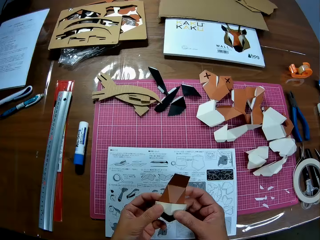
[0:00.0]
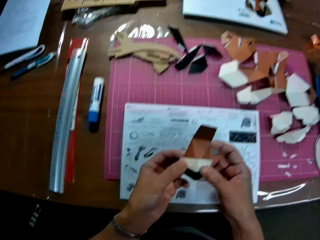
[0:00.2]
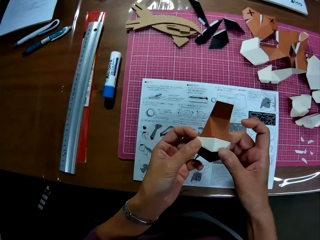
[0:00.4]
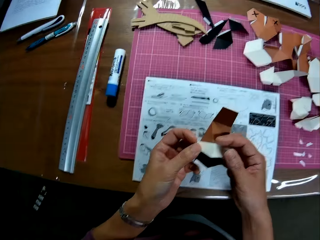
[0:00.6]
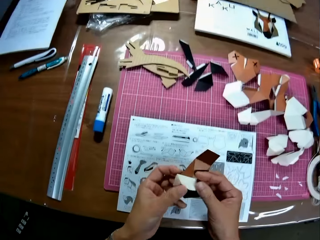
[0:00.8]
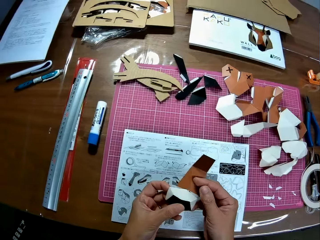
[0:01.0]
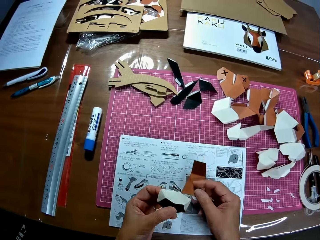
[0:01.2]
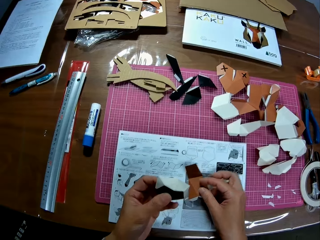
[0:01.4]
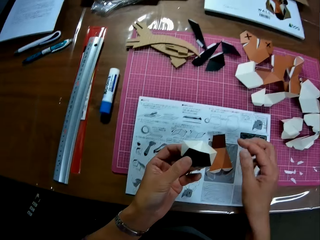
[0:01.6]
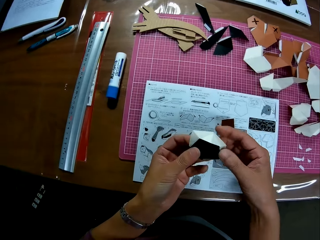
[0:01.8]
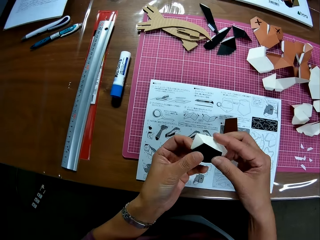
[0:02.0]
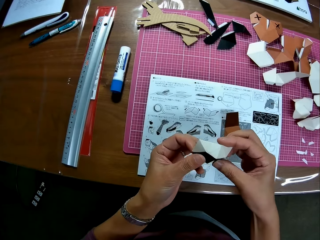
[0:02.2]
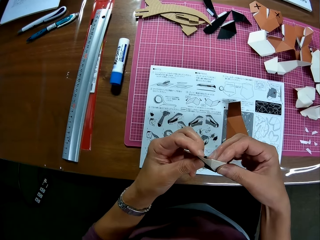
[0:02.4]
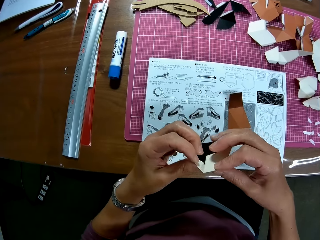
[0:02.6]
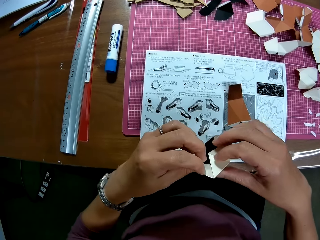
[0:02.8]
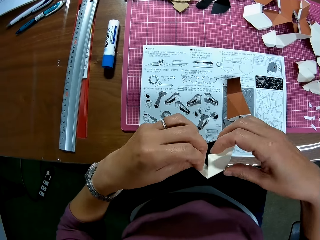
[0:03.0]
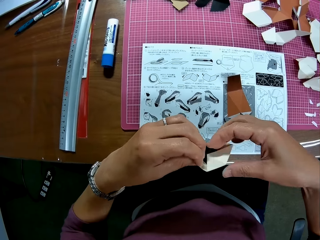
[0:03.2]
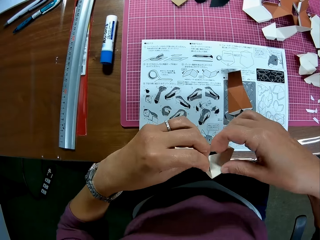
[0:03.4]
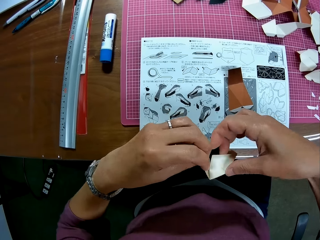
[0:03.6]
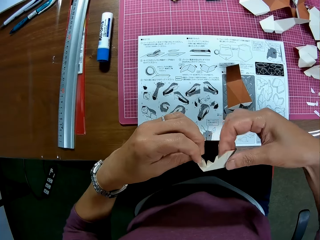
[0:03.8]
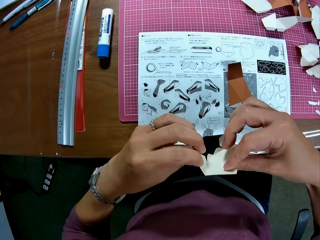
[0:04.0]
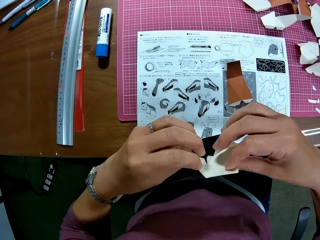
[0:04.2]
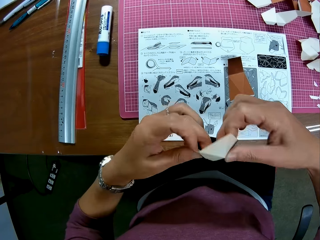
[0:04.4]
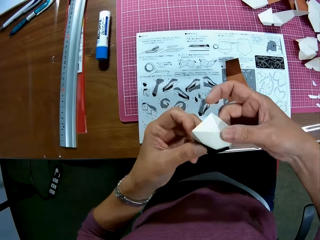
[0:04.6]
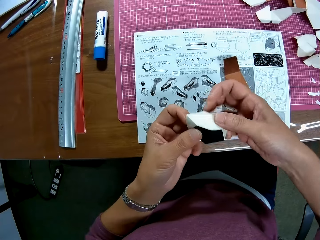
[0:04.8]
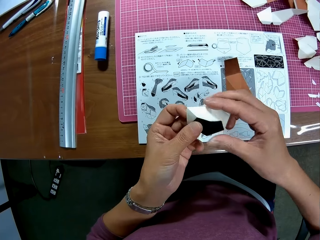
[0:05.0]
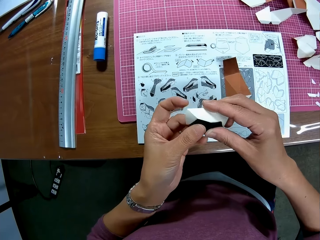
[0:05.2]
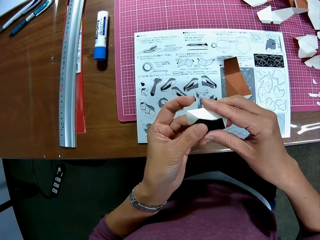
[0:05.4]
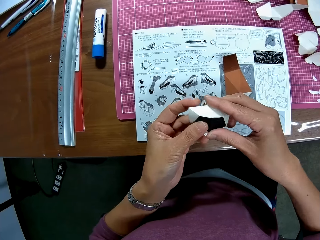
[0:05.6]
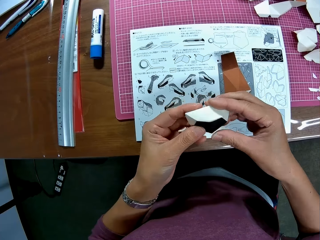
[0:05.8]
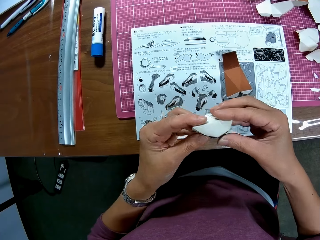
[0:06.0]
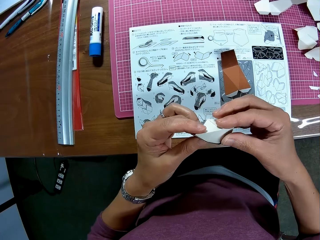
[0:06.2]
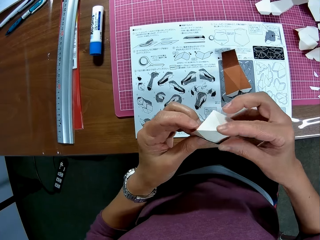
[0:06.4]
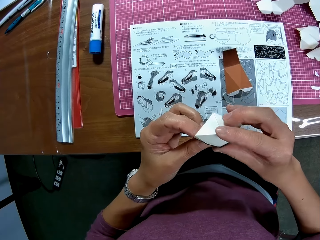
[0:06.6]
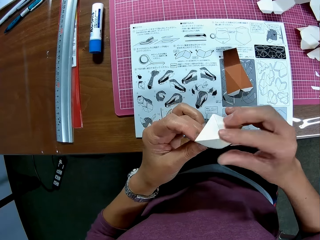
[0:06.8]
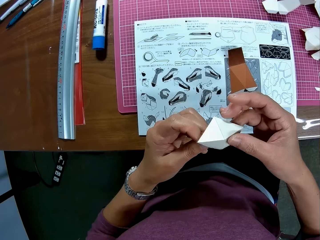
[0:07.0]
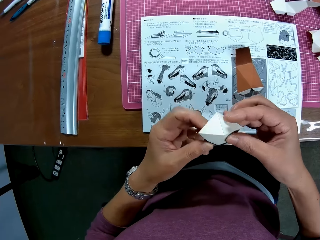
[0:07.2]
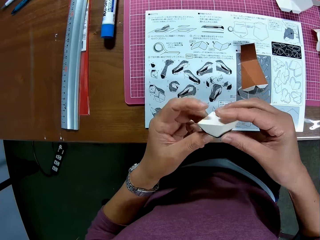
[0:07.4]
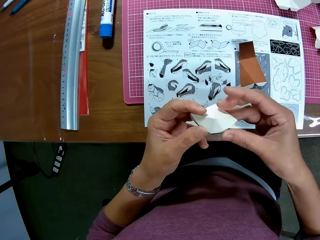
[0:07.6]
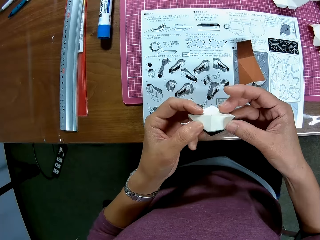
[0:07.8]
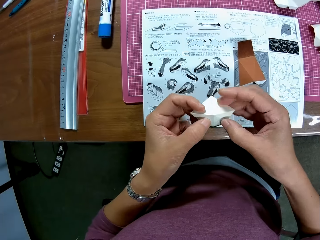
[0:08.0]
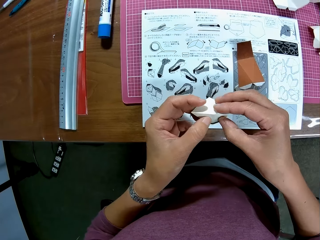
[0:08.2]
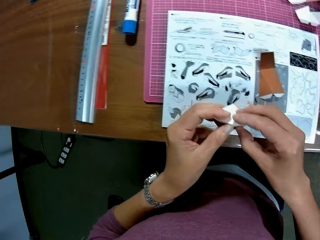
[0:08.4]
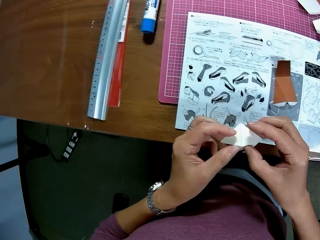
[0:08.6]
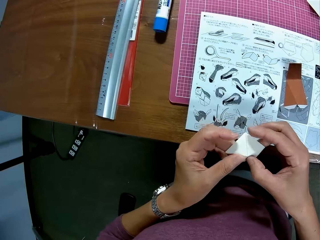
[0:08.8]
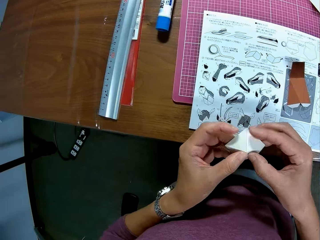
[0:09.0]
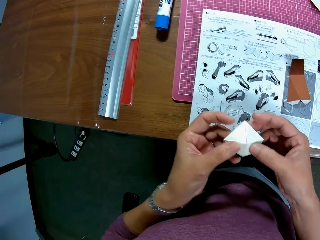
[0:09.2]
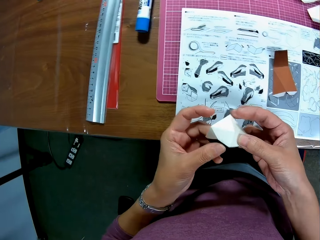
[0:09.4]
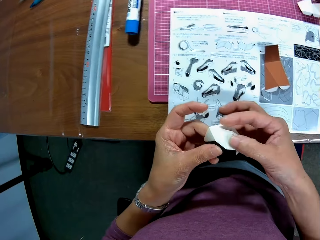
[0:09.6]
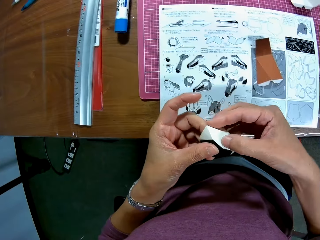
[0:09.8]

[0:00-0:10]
The camera wearer drops a paper craft on a table. He is at the table. He holds papers in hand. He holds papers in hand, adjusts the paper craft in his hand and unfolds a paper.

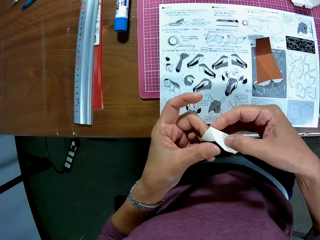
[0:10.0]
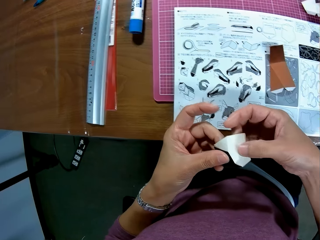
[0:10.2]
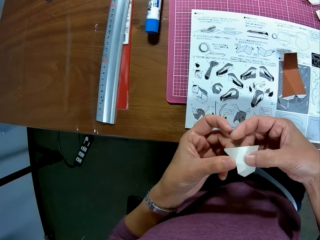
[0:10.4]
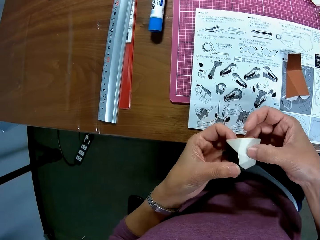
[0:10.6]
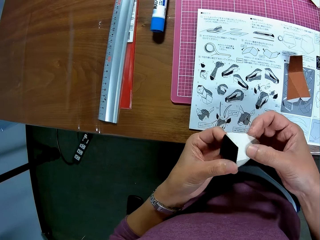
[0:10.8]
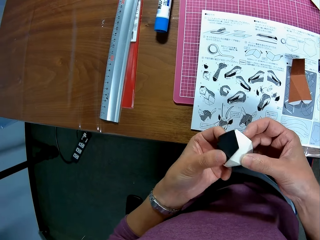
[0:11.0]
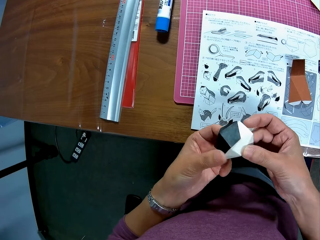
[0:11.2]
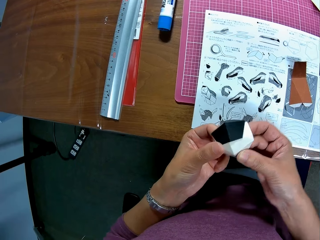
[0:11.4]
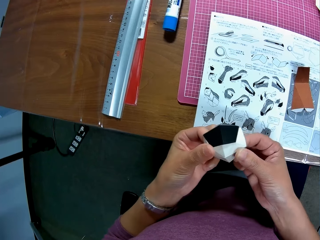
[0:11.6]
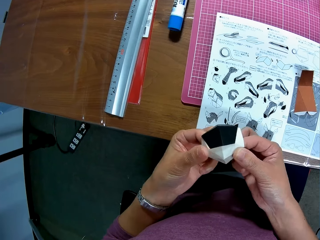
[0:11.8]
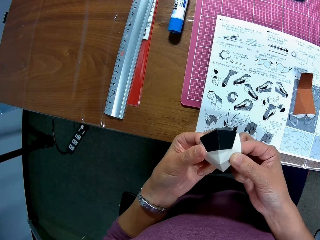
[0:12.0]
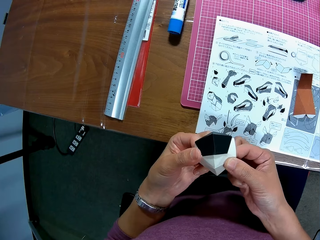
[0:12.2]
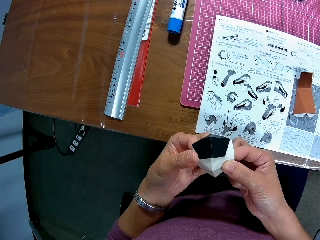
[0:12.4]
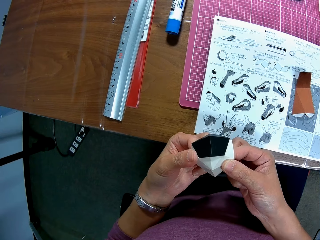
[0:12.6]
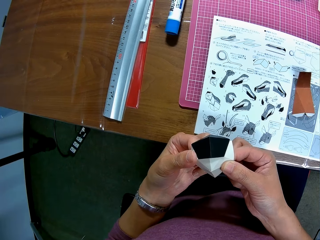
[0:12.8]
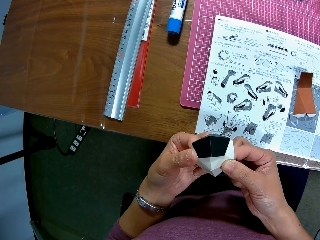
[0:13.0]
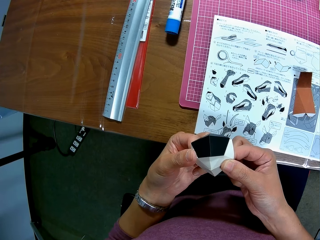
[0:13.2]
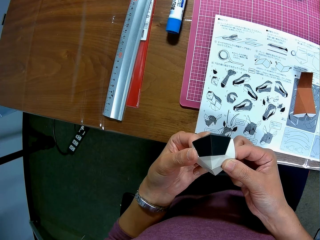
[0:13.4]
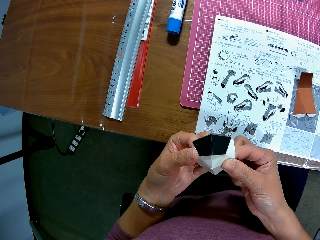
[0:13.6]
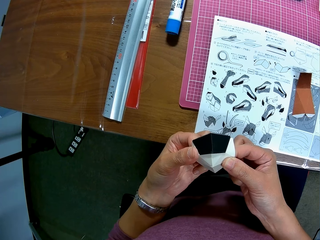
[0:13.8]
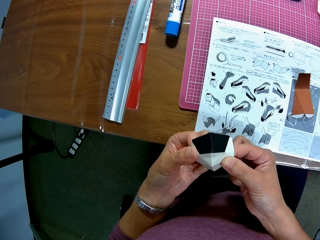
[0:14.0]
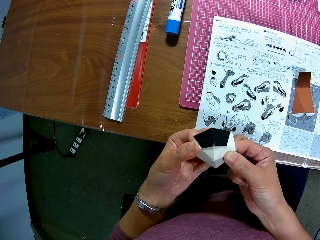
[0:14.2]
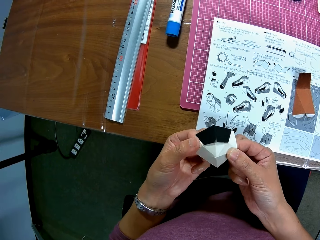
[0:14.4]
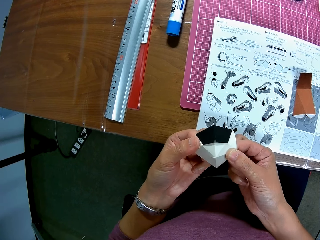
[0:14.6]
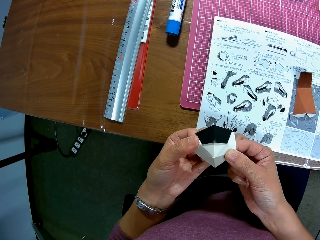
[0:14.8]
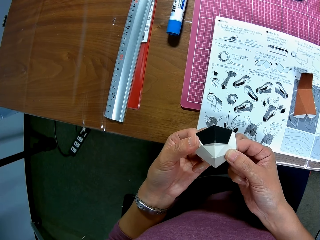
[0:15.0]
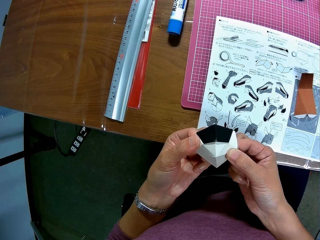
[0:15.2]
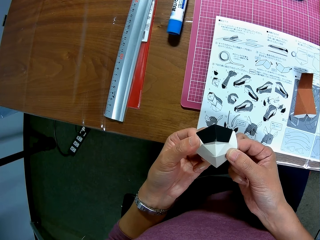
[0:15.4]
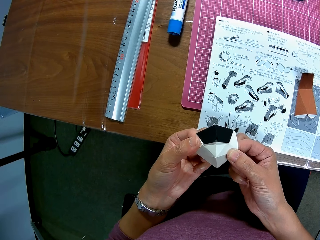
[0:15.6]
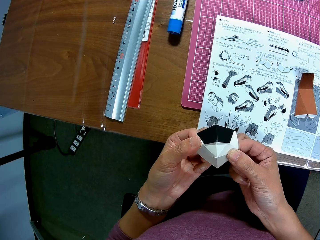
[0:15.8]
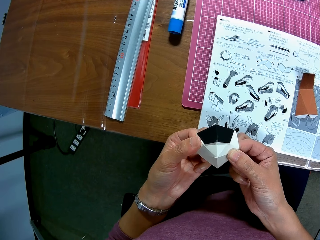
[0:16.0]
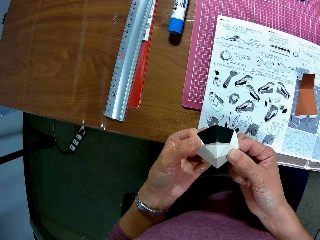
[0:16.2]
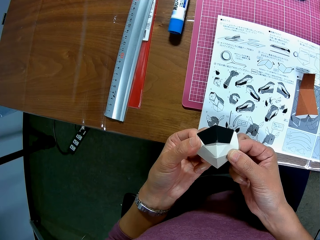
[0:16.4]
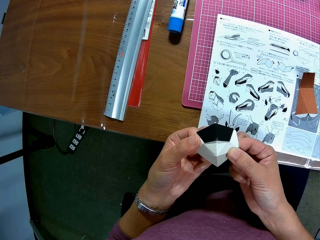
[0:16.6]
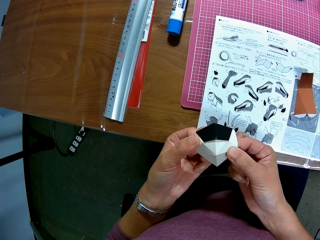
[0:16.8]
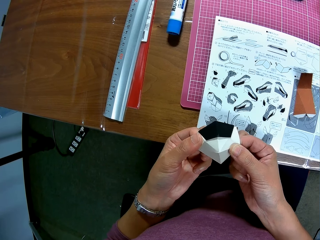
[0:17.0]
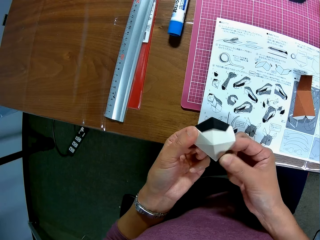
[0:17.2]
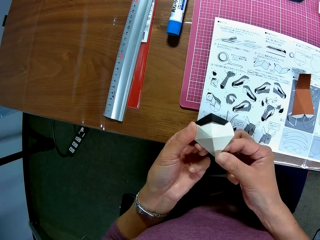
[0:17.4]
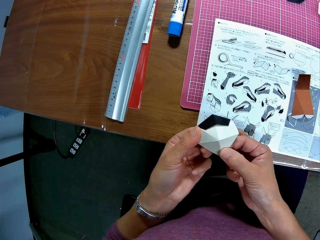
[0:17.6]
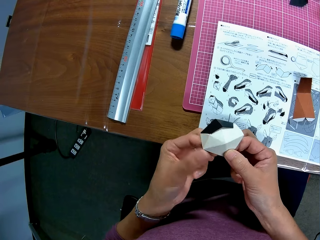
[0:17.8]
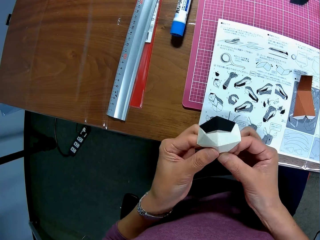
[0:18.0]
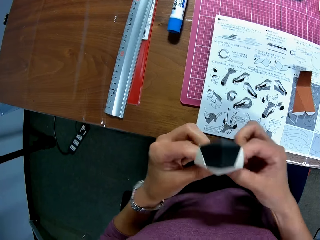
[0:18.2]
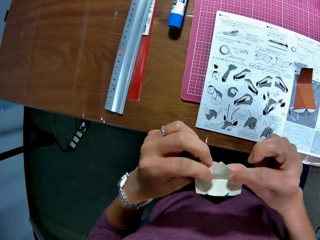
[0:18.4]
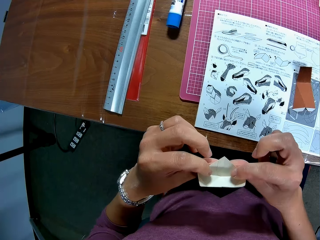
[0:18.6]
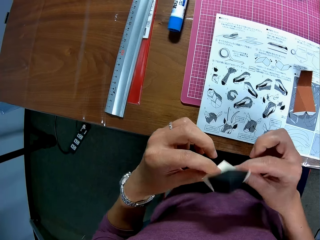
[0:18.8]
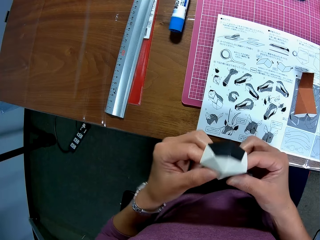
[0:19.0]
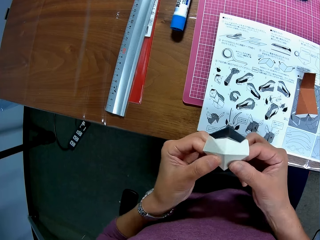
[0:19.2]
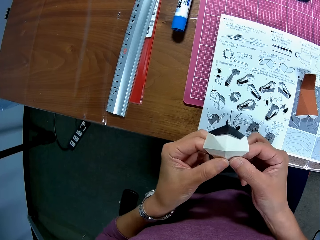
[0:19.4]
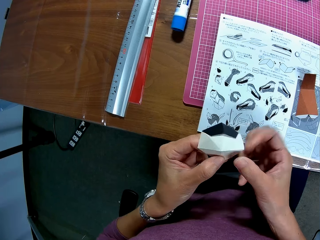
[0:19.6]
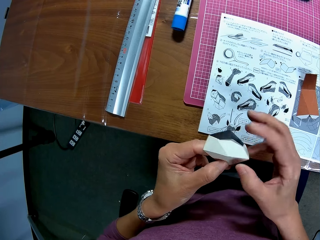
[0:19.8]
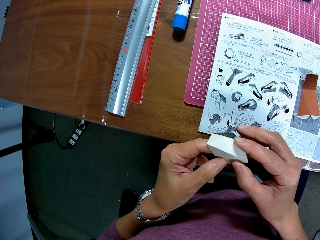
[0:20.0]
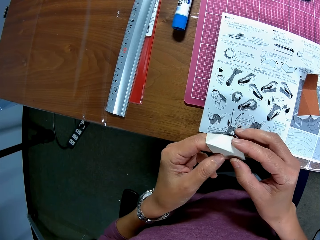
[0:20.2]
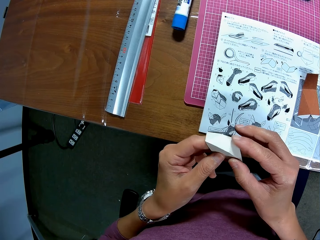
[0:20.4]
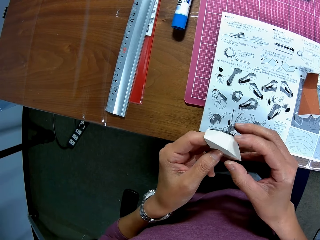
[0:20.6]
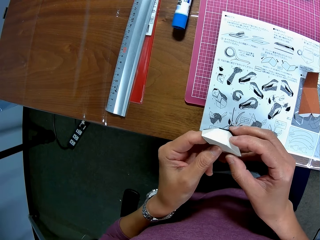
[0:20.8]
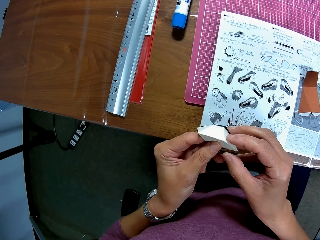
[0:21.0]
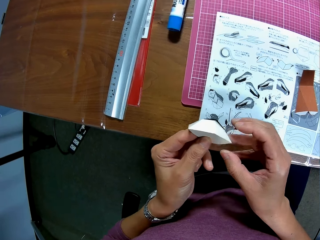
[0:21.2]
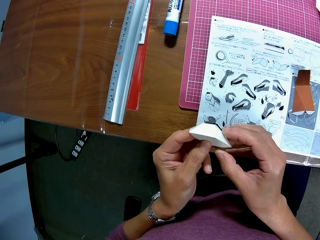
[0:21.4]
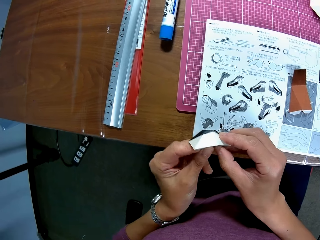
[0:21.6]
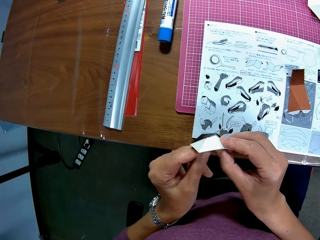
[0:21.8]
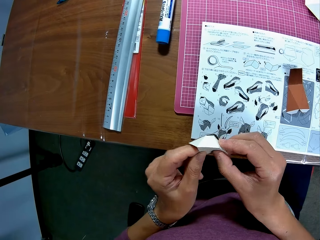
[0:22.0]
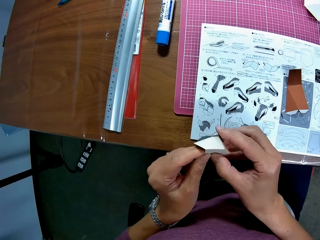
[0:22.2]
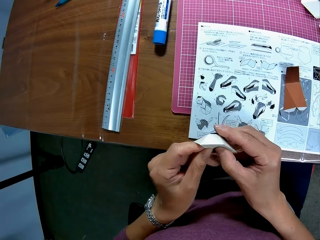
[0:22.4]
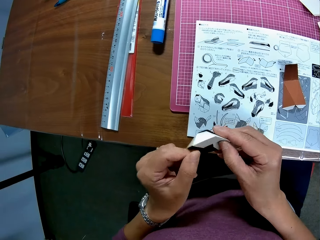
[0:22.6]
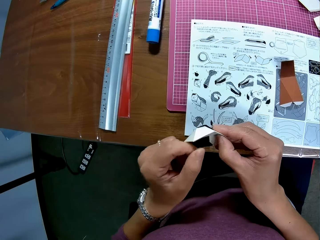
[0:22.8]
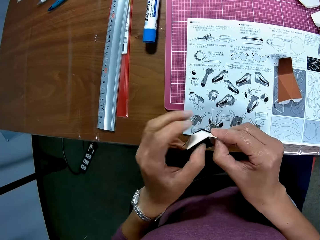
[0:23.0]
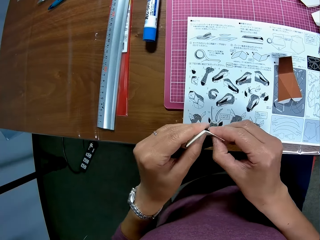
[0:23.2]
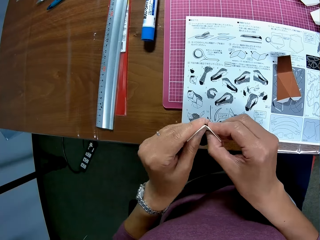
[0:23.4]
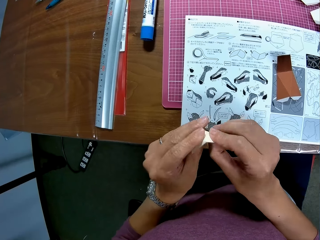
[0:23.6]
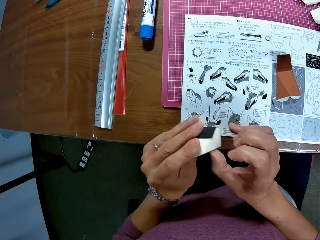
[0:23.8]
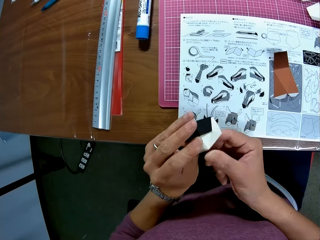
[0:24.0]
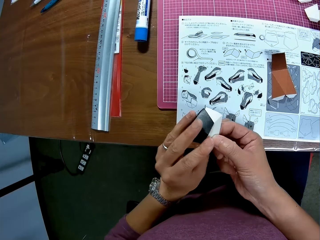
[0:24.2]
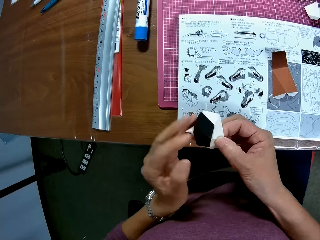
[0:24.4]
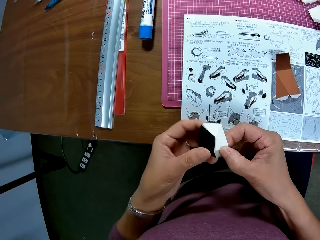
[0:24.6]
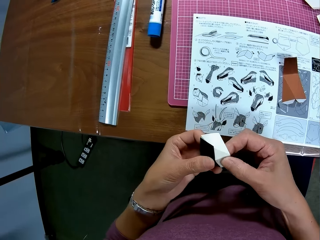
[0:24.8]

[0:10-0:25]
The camera wearer looks at the paper. They fold the paper.
